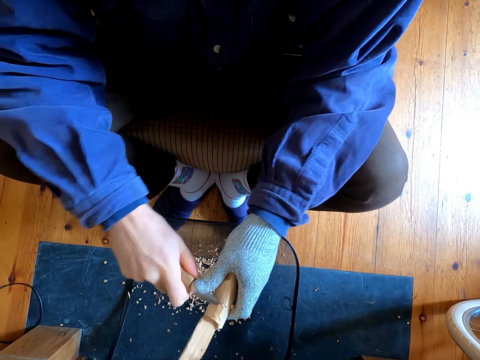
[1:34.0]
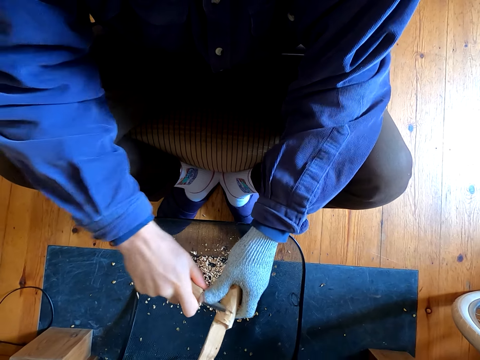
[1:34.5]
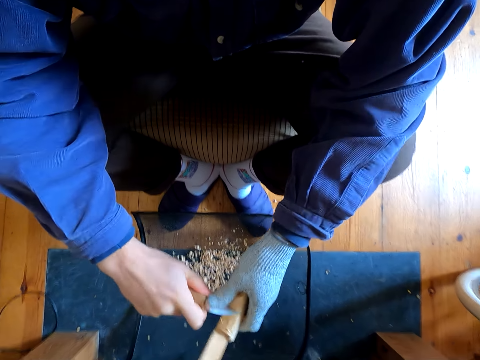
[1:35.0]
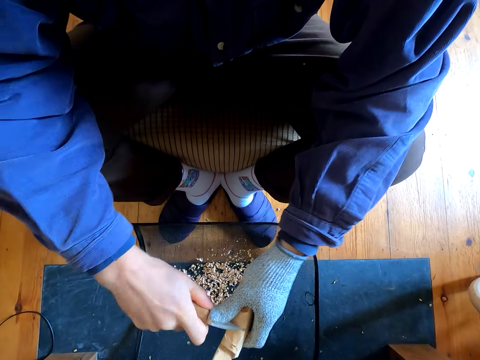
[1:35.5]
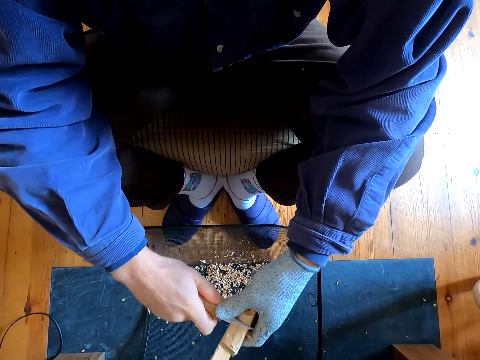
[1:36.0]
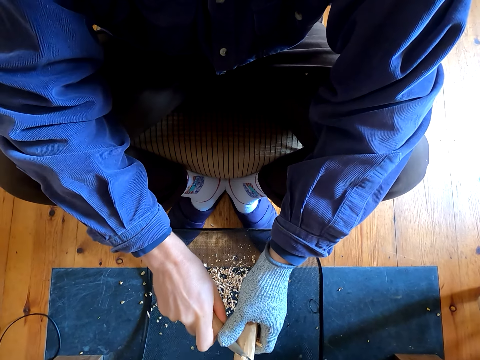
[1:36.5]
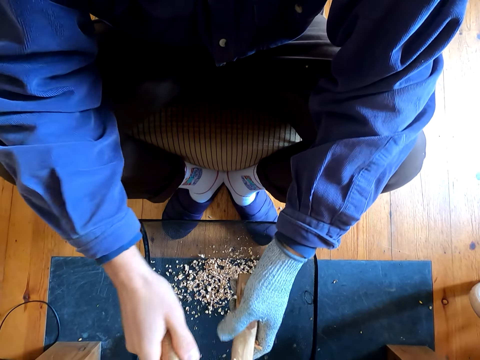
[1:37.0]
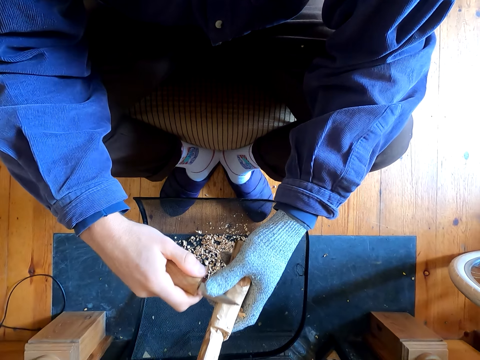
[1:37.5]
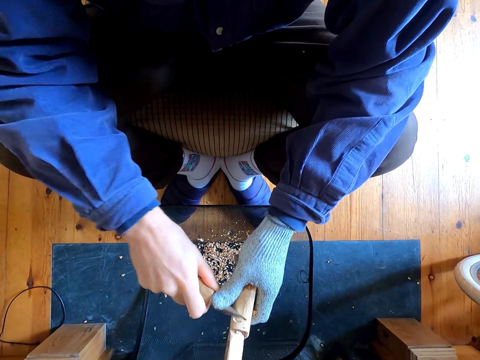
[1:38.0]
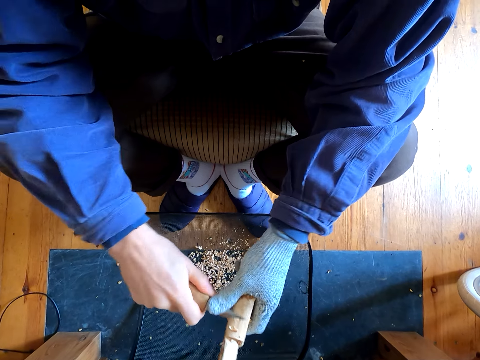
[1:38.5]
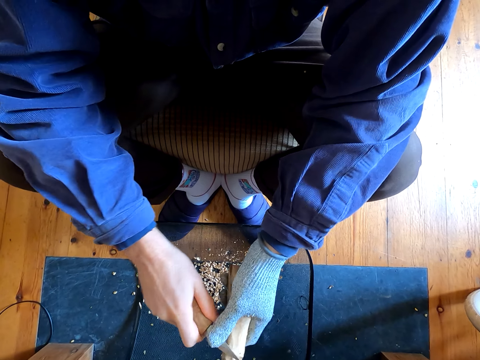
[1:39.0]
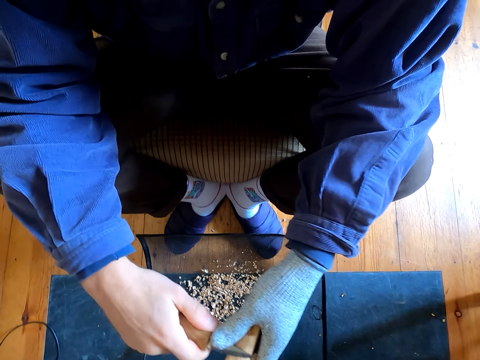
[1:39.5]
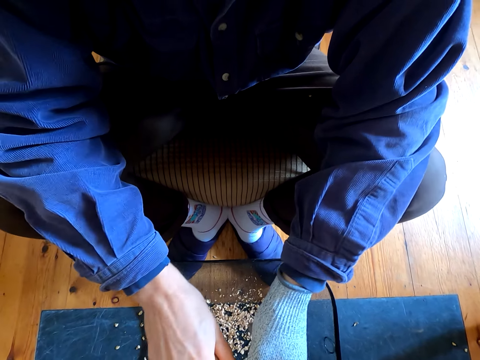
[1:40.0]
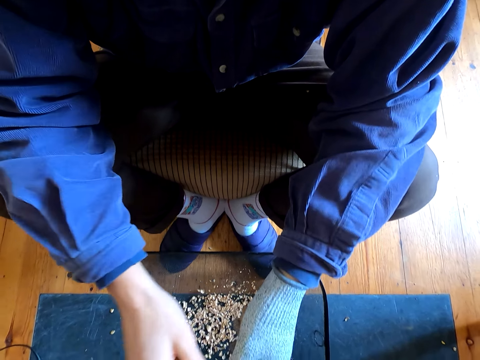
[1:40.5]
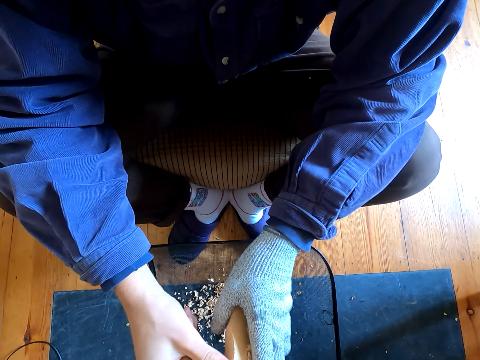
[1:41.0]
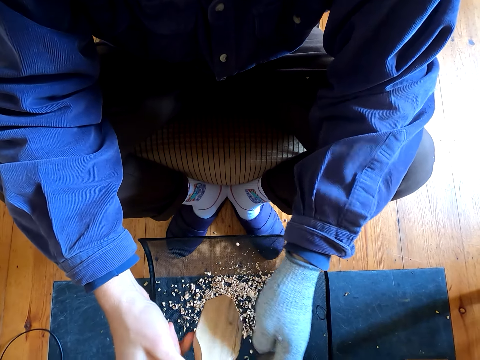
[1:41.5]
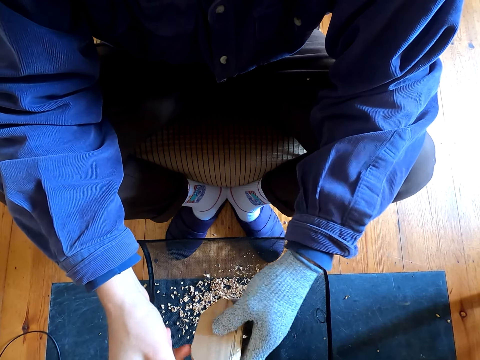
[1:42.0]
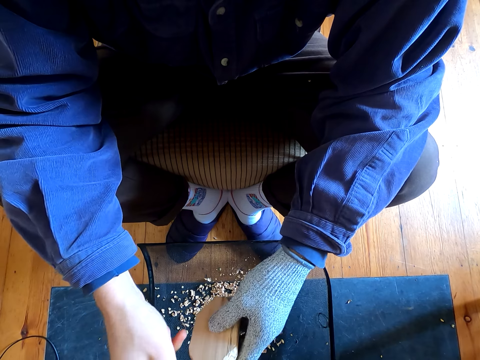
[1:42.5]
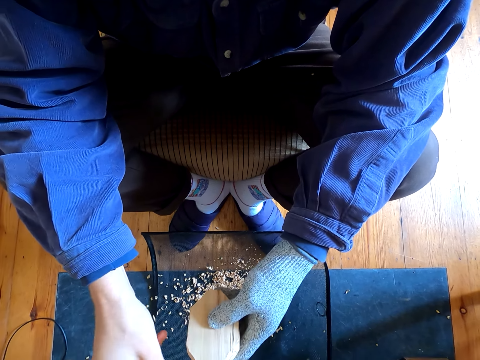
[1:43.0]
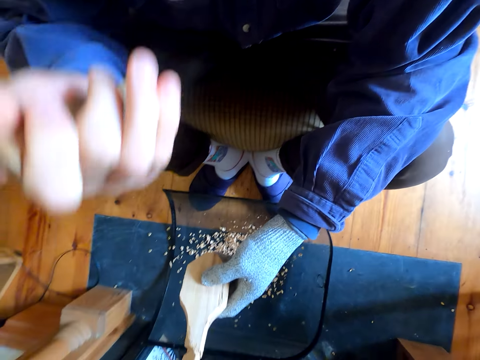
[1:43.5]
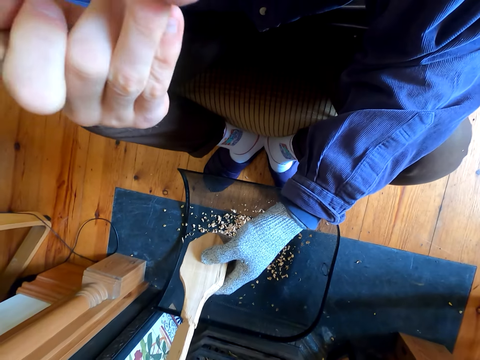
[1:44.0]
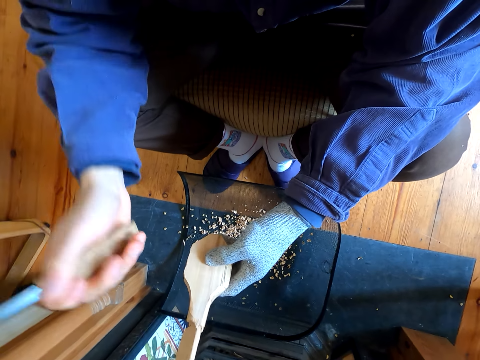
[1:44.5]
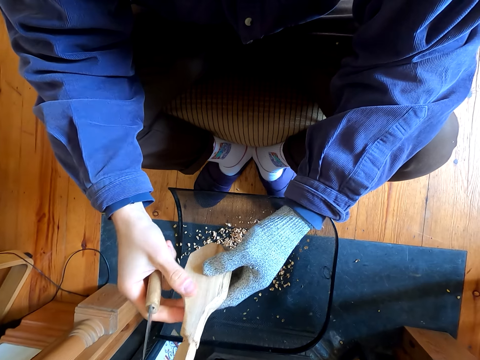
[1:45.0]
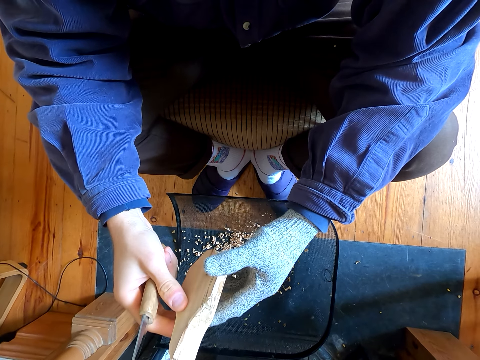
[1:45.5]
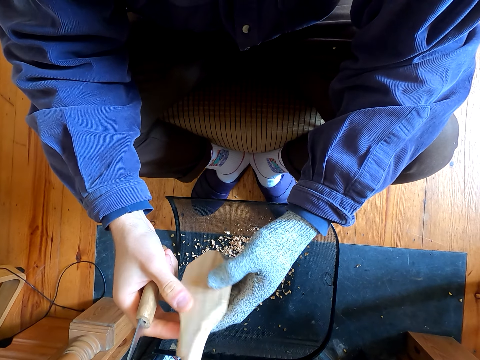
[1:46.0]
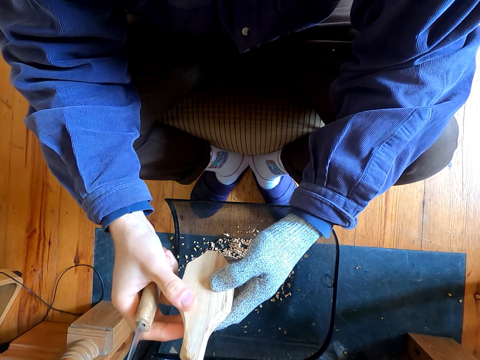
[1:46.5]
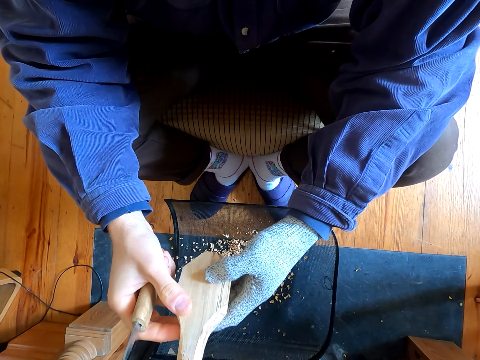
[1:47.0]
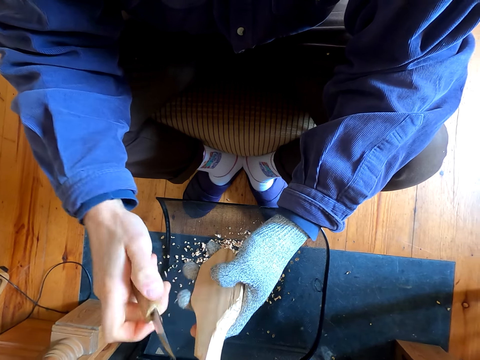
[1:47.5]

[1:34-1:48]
The camera wearer carves wood with a knife. They carve the wood with the knife again. They wipe dust from the wood. They wipe their face with their hand. They turn the wood in their hands.

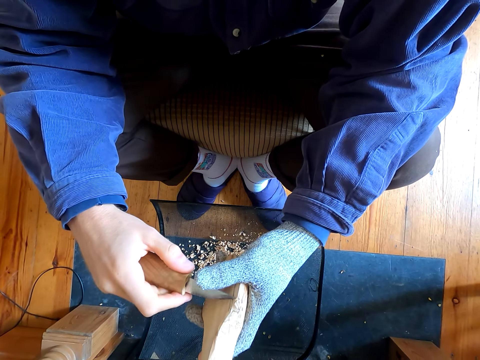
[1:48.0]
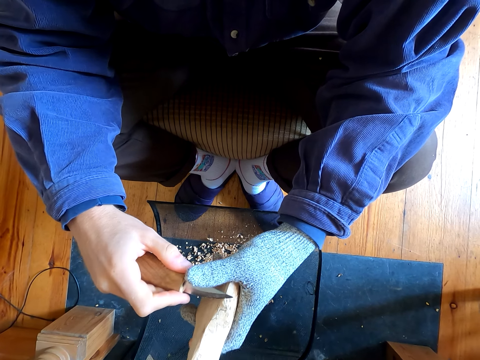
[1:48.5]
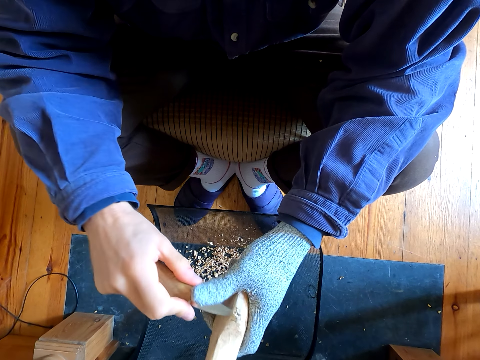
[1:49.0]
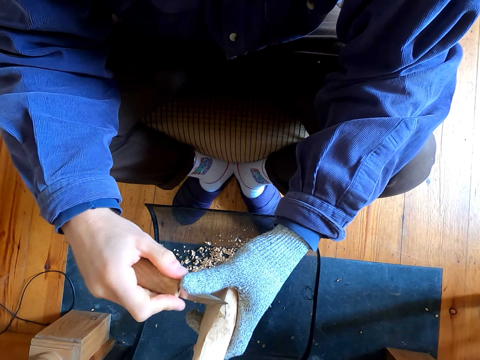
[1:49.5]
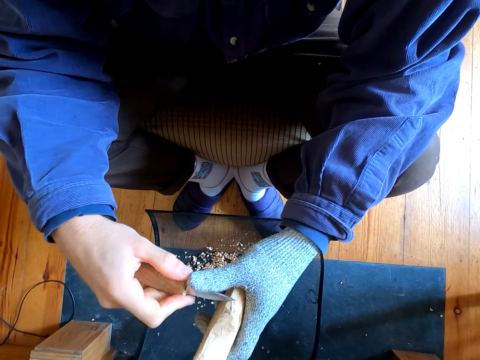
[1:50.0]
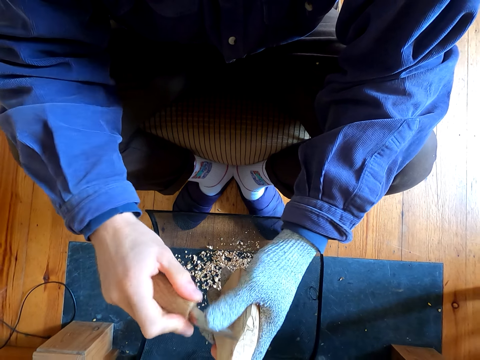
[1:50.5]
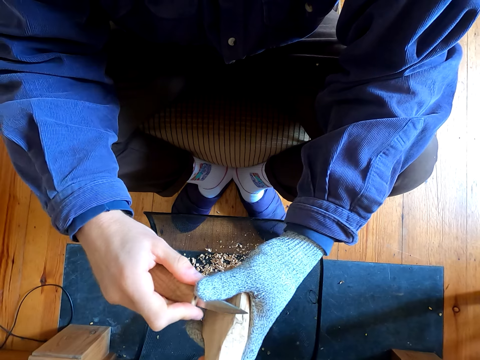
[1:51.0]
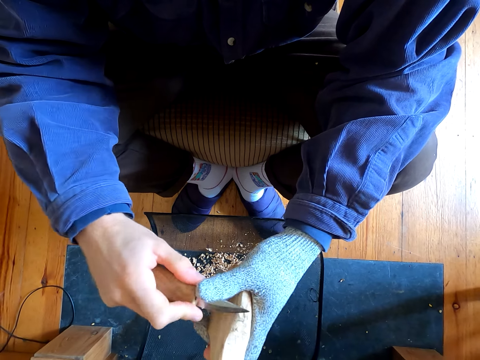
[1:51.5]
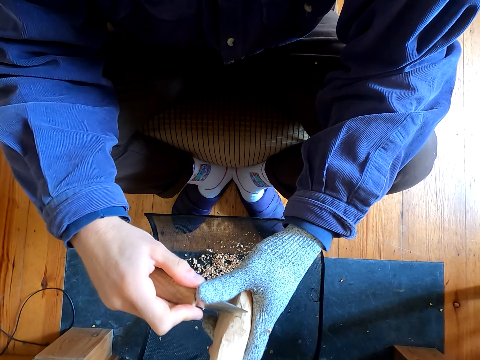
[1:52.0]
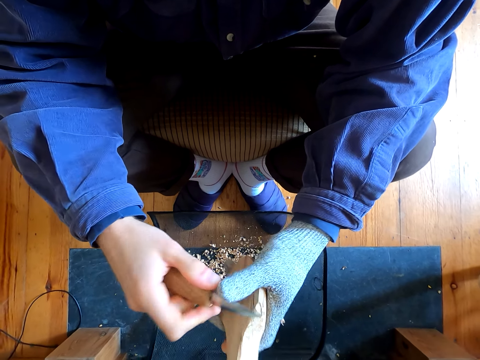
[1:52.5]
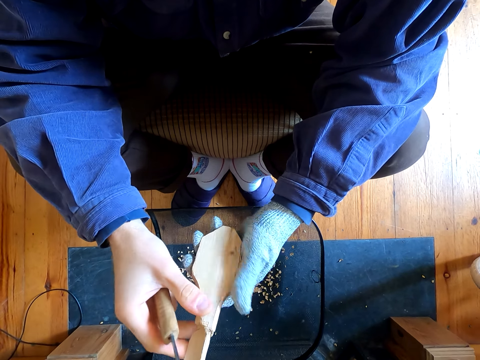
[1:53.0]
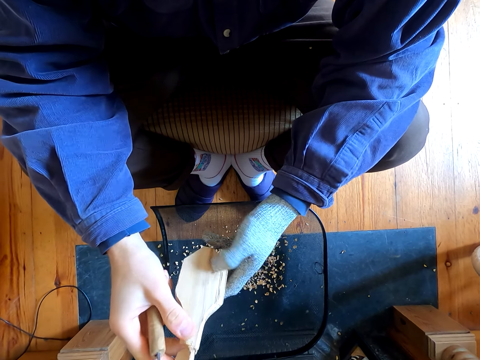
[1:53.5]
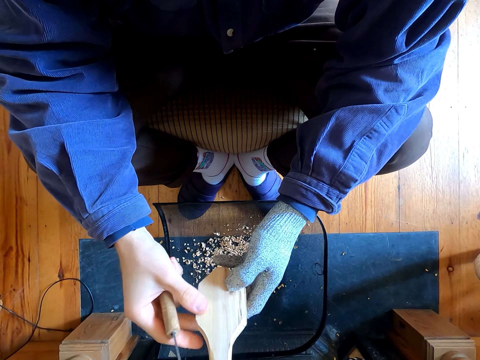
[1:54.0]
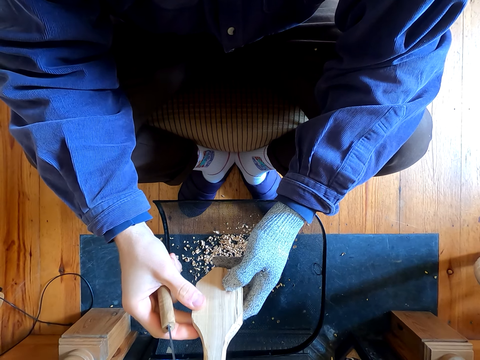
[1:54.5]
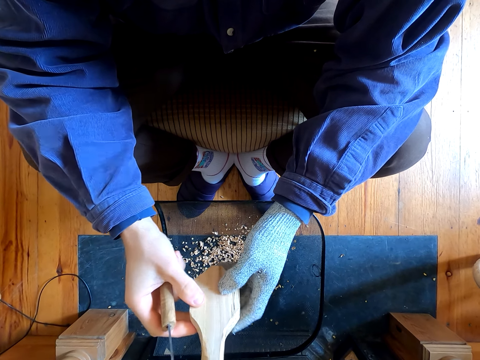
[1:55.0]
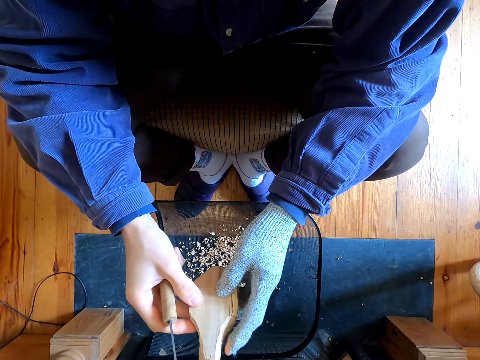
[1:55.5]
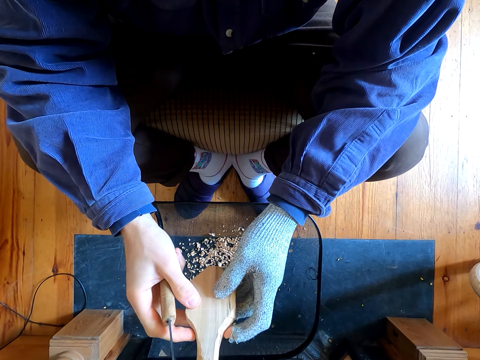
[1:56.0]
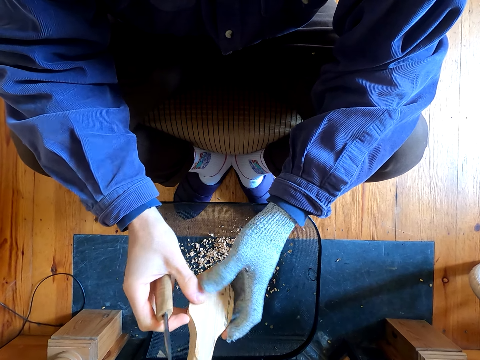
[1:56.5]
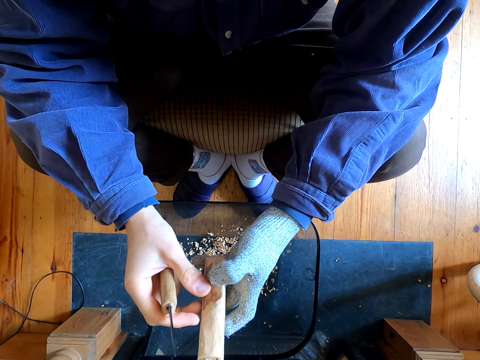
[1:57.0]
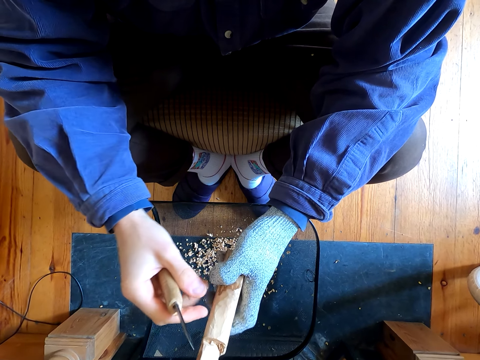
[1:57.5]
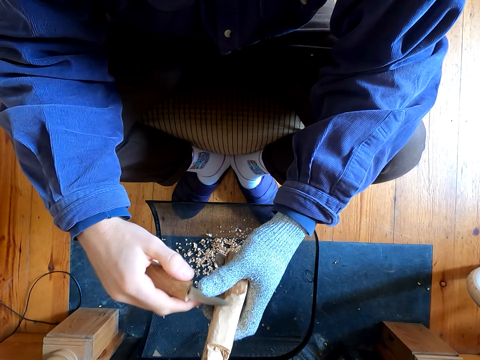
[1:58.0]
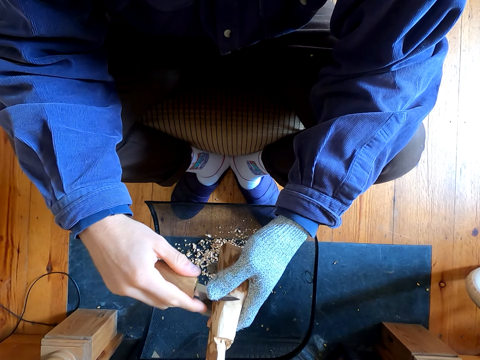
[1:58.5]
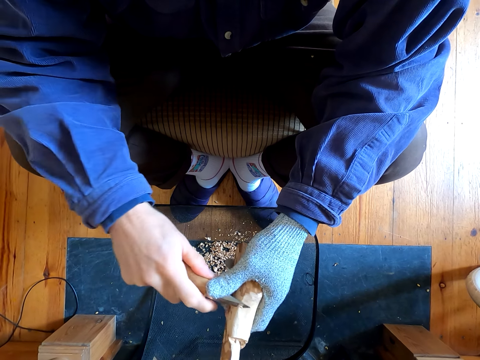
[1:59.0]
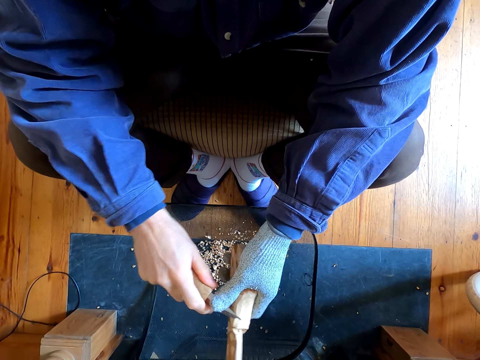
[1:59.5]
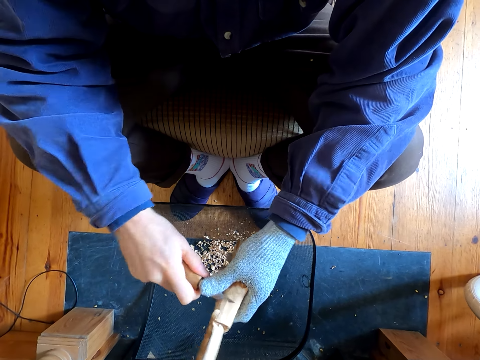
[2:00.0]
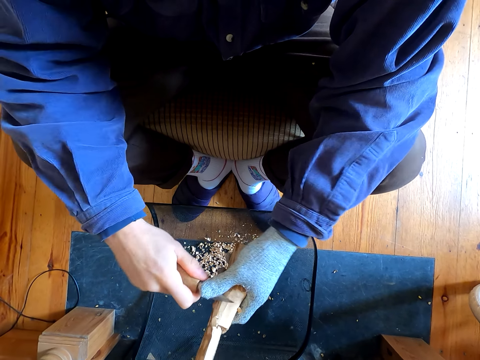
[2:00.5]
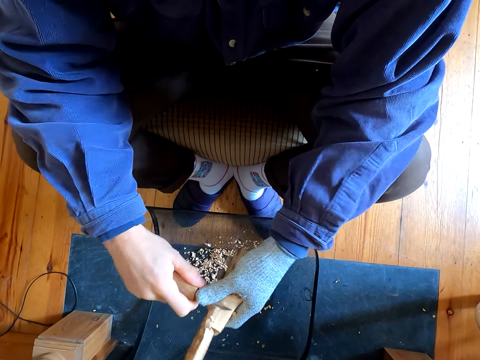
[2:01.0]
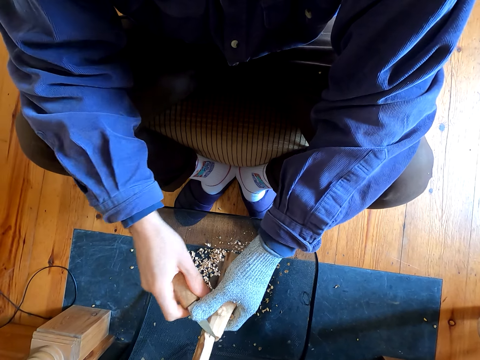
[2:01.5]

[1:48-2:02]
The camera wearer carves the wood with the knife. They turn the wood. They carve the wood with the knife.
